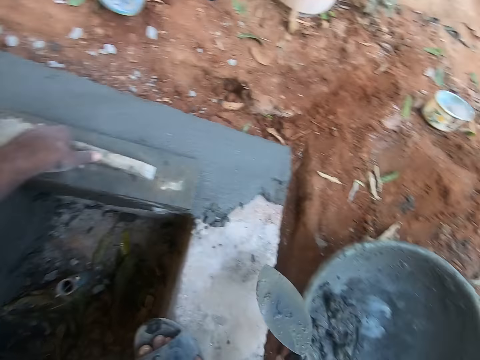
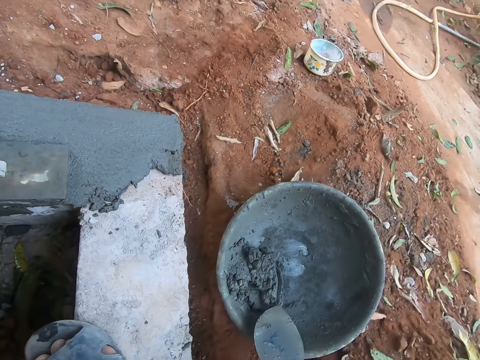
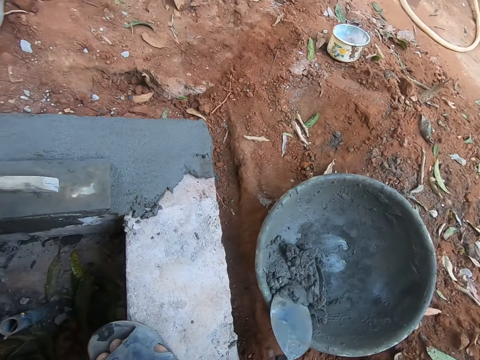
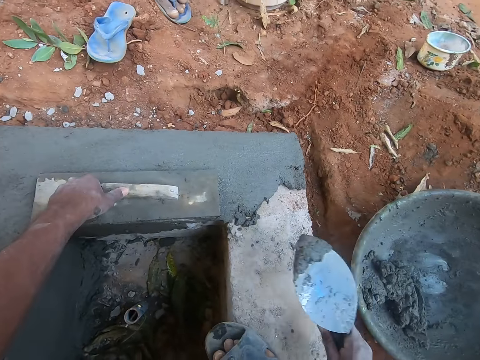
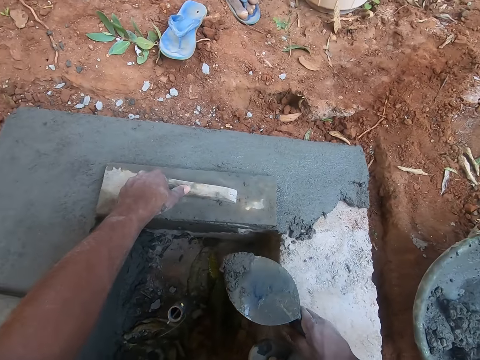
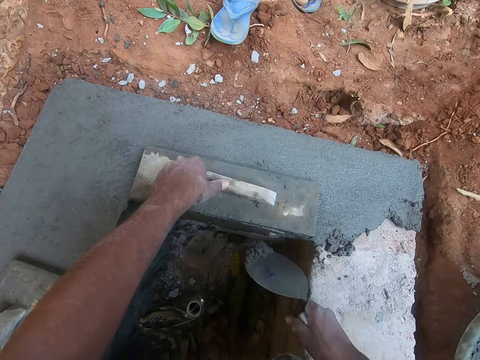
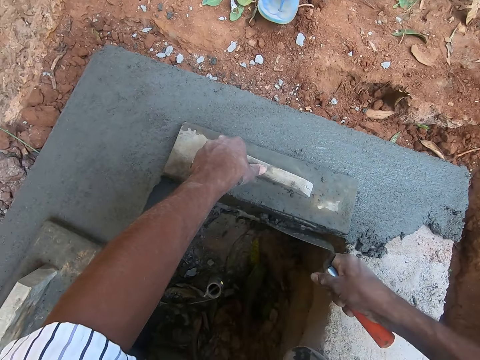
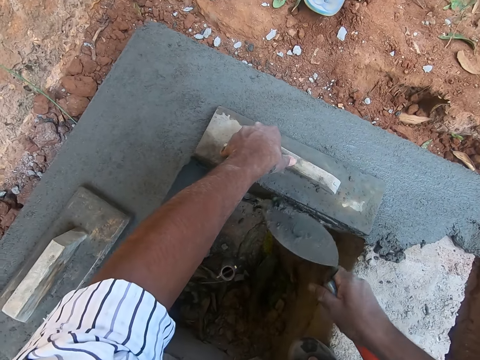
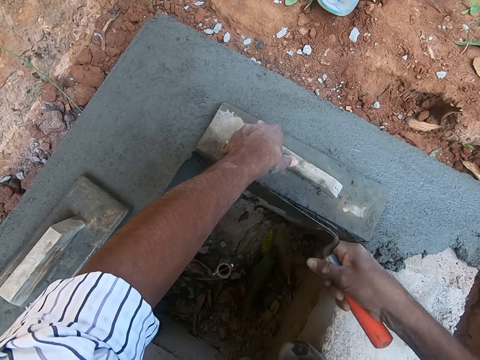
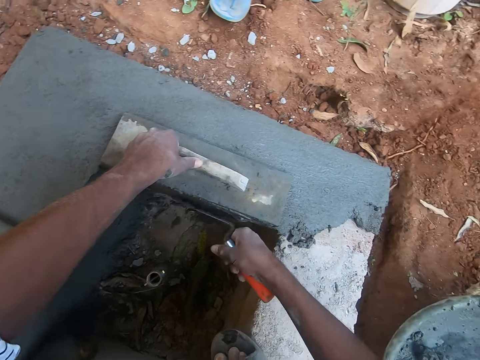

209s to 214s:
The camera wearer scoops wet cement from the basin with the trowel in his right hand. He plasters the cement on the platform with the trowel in his right hand.
